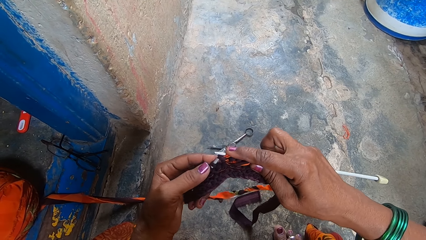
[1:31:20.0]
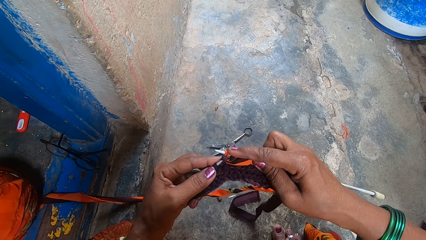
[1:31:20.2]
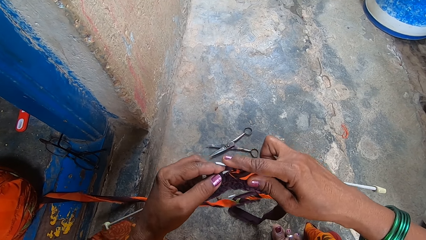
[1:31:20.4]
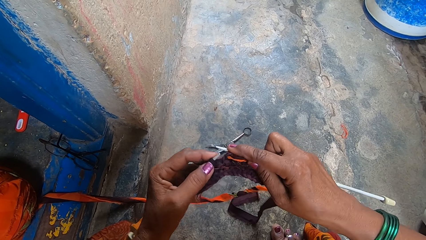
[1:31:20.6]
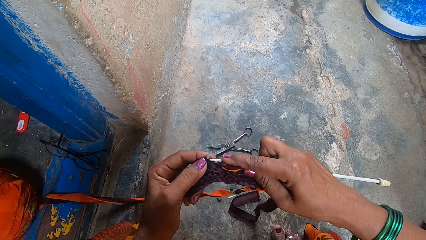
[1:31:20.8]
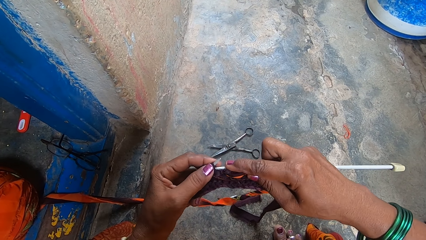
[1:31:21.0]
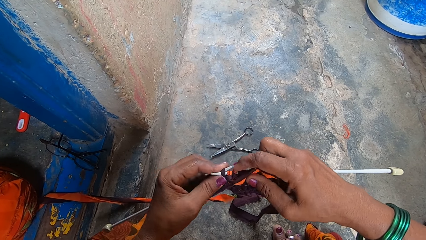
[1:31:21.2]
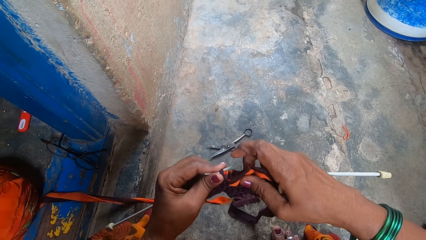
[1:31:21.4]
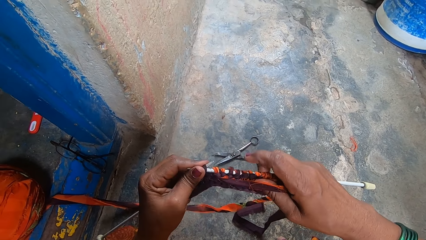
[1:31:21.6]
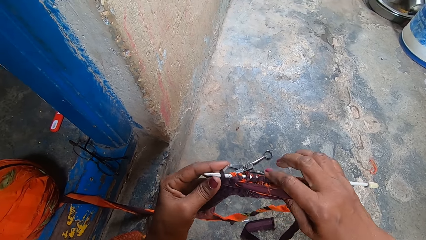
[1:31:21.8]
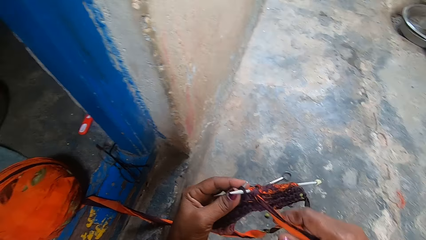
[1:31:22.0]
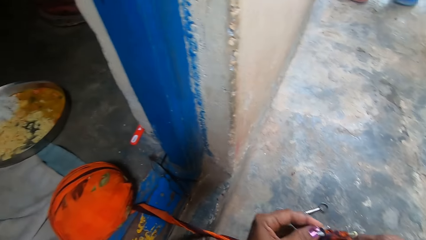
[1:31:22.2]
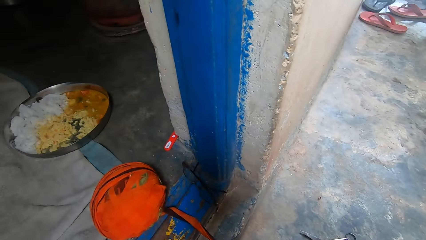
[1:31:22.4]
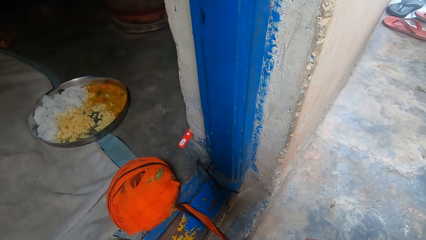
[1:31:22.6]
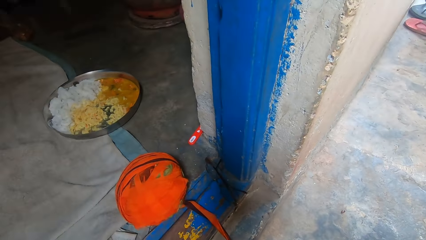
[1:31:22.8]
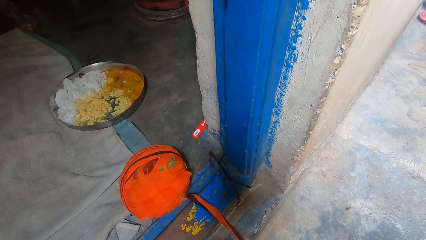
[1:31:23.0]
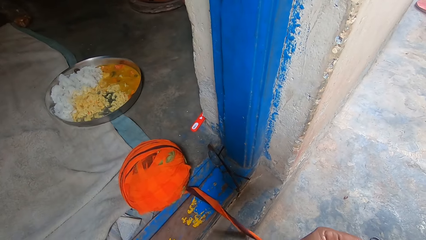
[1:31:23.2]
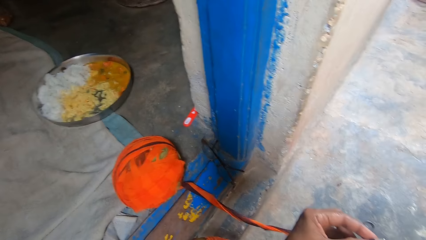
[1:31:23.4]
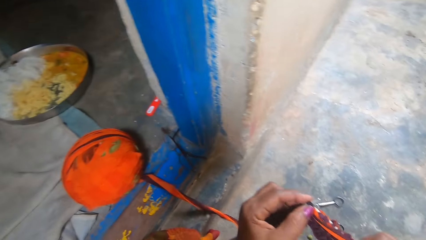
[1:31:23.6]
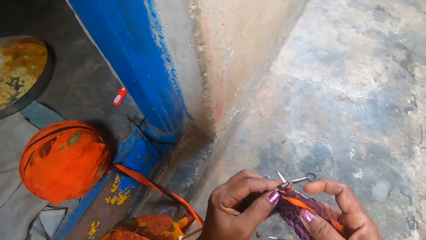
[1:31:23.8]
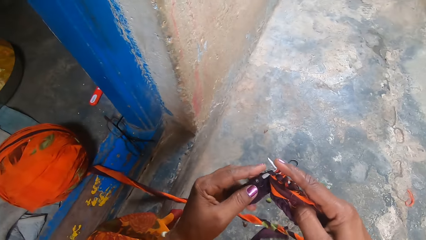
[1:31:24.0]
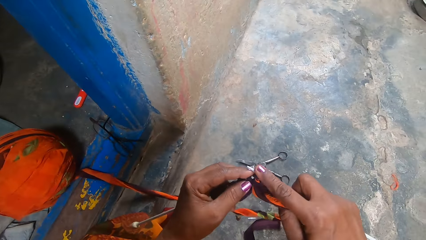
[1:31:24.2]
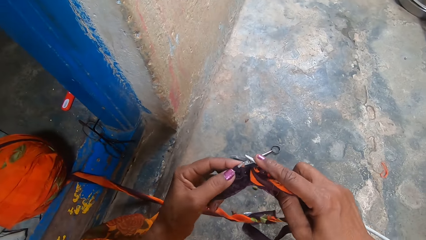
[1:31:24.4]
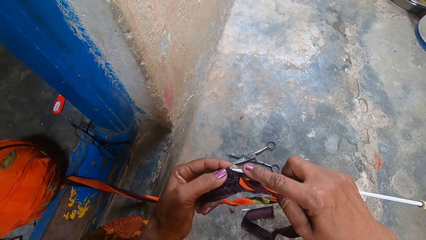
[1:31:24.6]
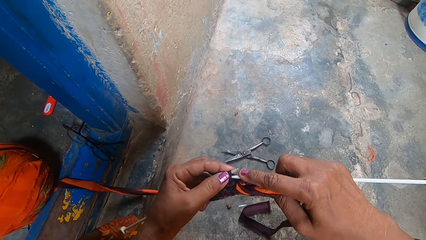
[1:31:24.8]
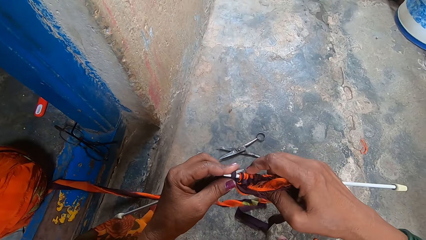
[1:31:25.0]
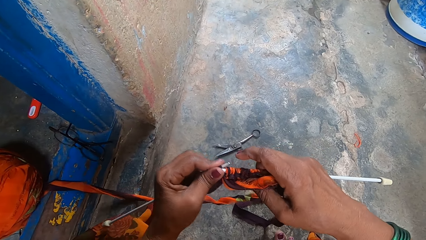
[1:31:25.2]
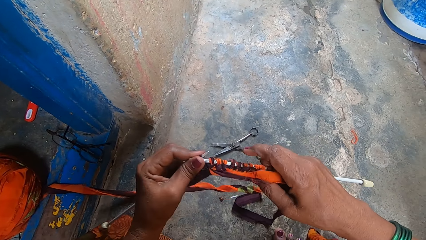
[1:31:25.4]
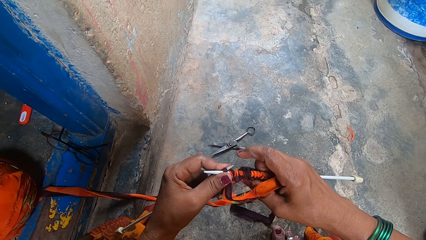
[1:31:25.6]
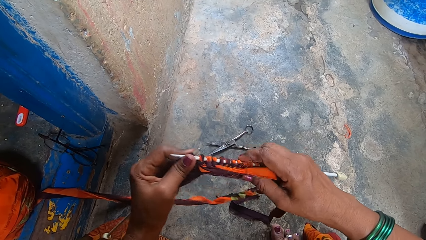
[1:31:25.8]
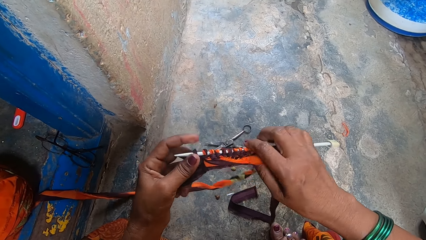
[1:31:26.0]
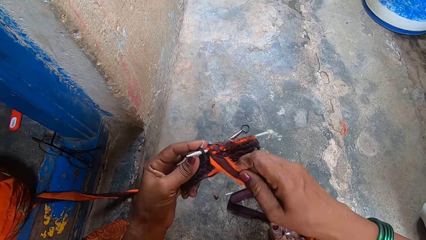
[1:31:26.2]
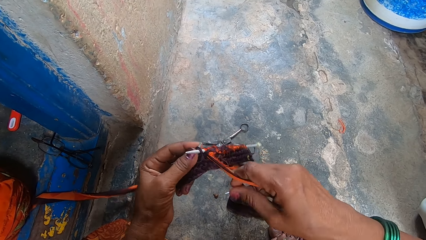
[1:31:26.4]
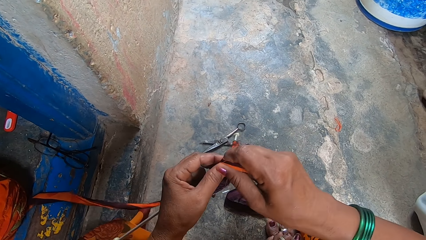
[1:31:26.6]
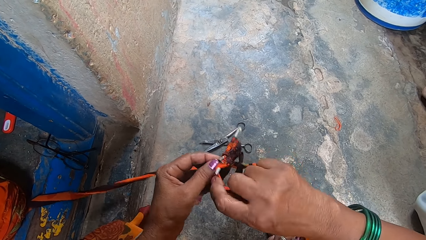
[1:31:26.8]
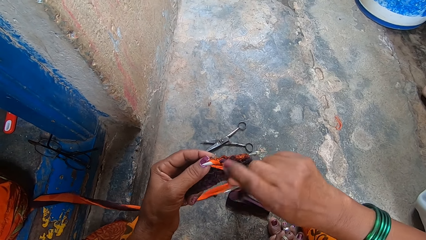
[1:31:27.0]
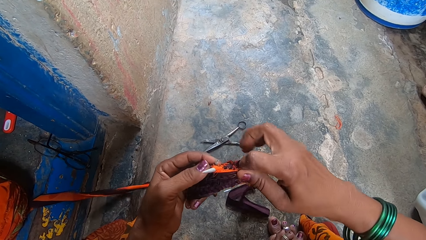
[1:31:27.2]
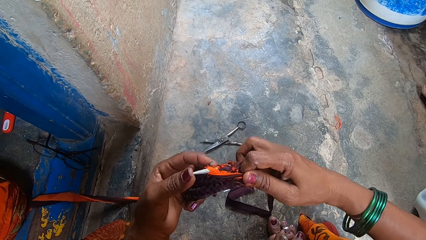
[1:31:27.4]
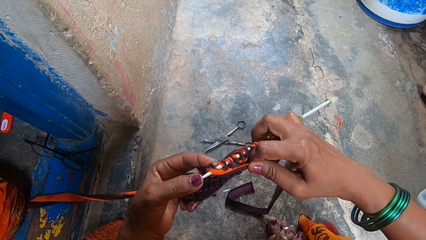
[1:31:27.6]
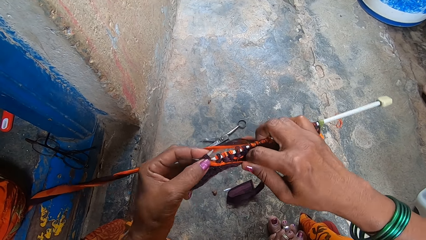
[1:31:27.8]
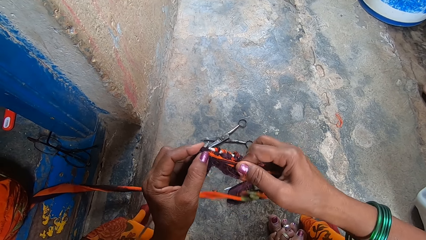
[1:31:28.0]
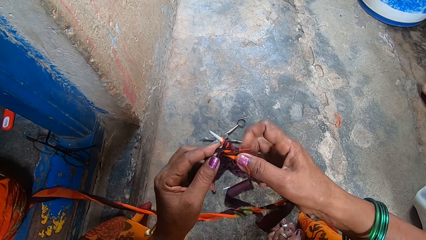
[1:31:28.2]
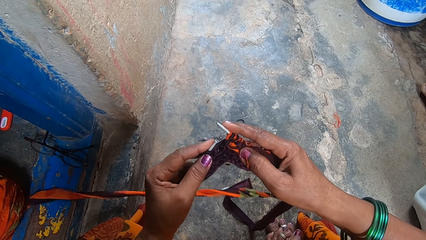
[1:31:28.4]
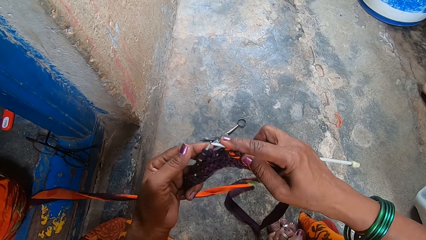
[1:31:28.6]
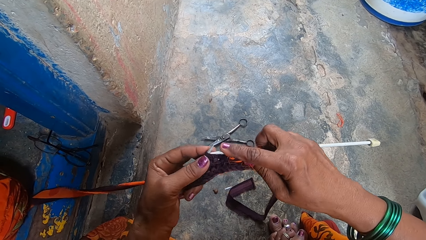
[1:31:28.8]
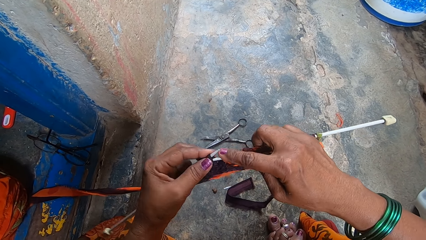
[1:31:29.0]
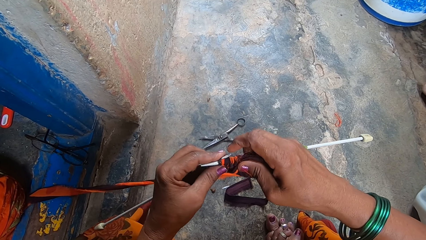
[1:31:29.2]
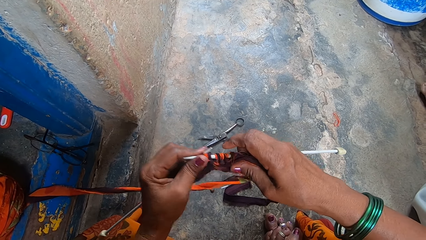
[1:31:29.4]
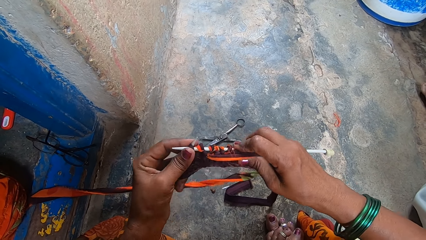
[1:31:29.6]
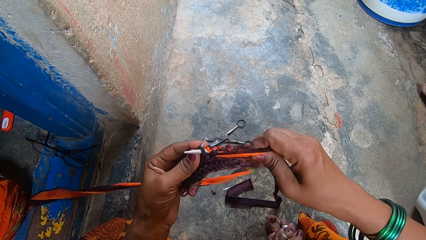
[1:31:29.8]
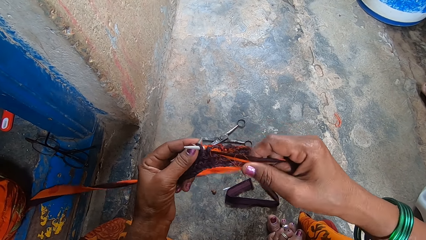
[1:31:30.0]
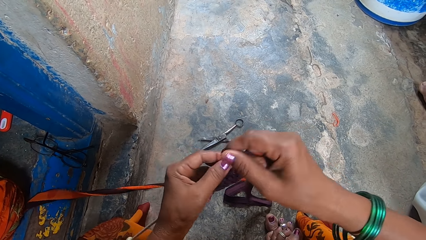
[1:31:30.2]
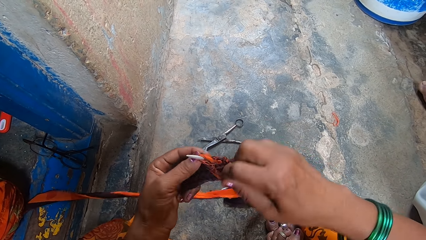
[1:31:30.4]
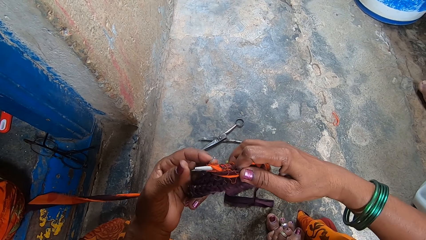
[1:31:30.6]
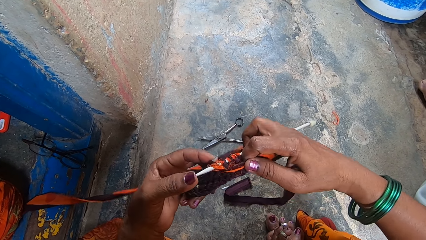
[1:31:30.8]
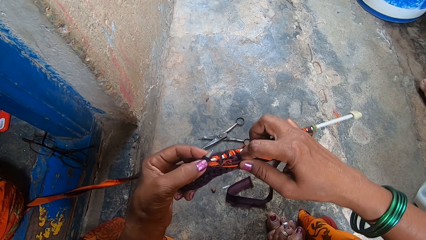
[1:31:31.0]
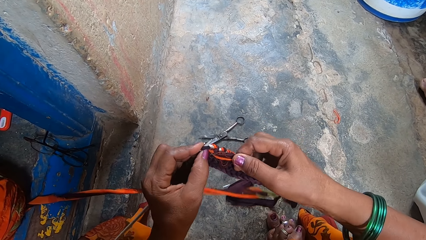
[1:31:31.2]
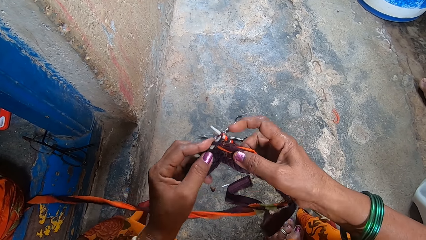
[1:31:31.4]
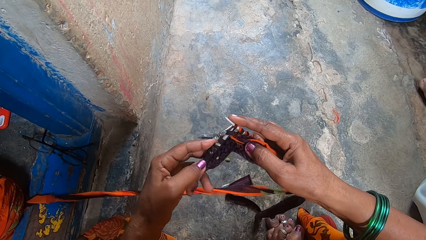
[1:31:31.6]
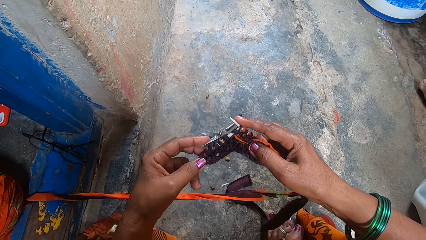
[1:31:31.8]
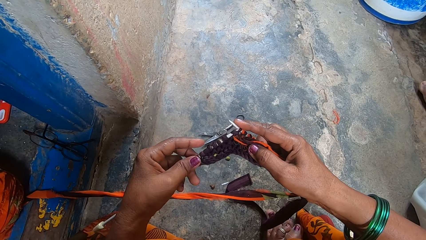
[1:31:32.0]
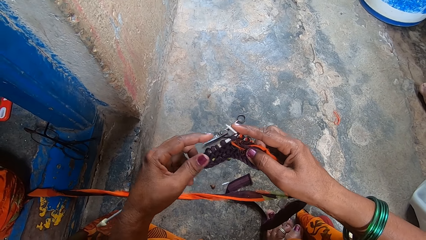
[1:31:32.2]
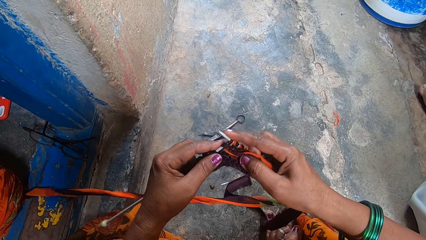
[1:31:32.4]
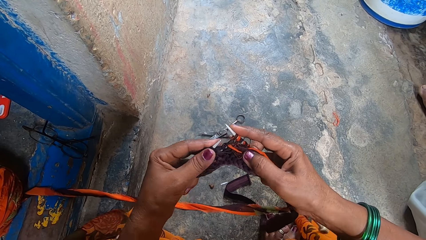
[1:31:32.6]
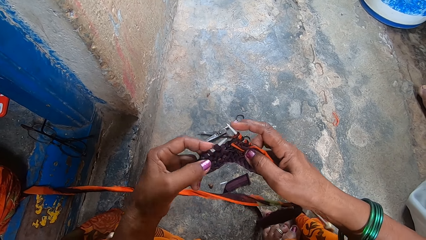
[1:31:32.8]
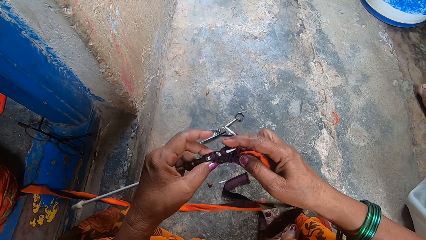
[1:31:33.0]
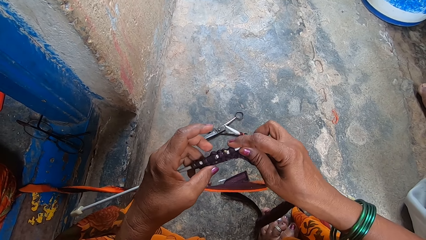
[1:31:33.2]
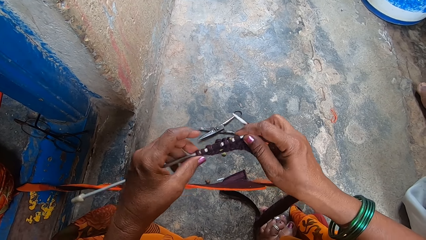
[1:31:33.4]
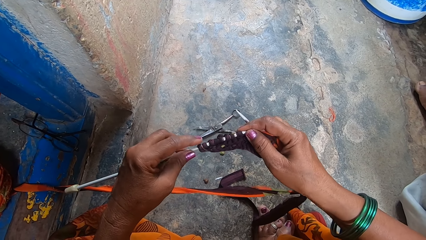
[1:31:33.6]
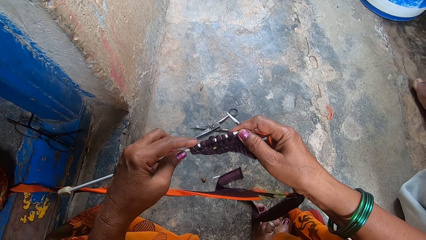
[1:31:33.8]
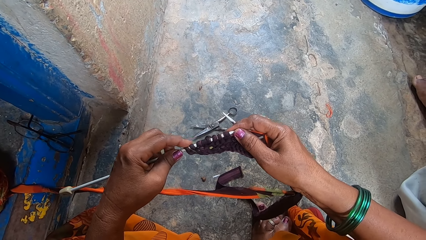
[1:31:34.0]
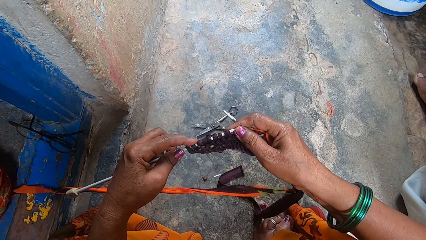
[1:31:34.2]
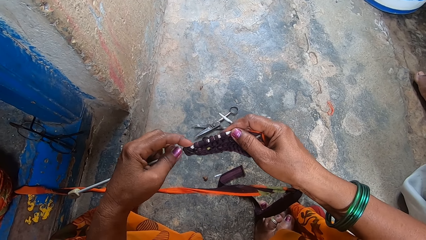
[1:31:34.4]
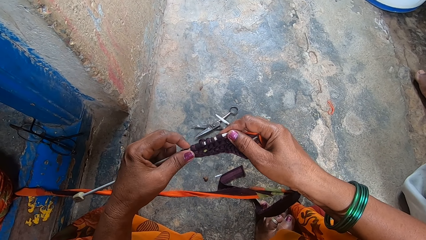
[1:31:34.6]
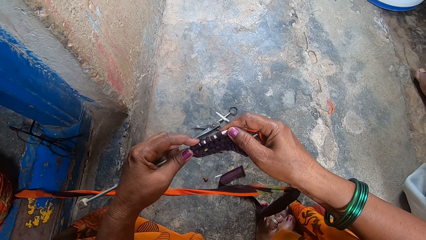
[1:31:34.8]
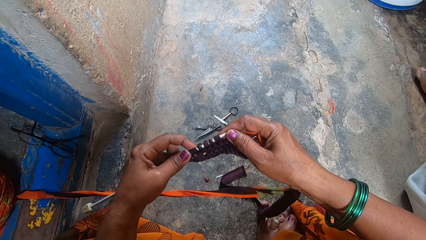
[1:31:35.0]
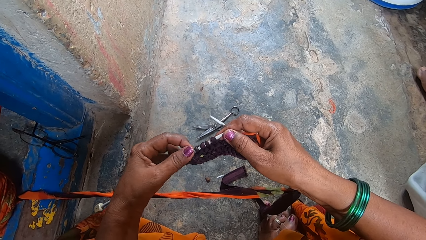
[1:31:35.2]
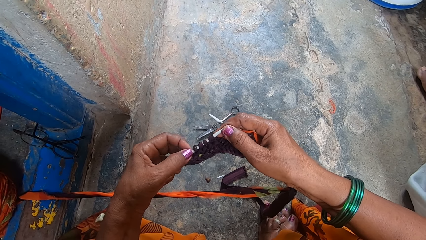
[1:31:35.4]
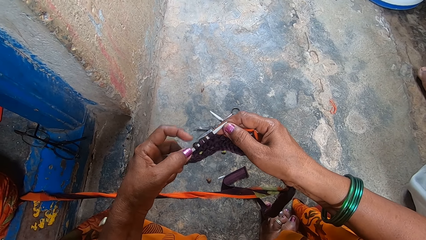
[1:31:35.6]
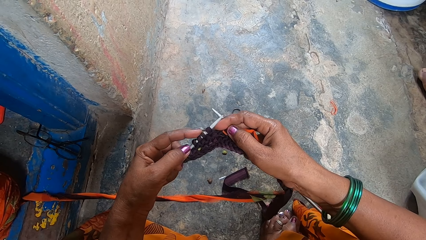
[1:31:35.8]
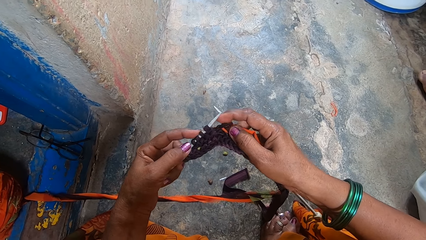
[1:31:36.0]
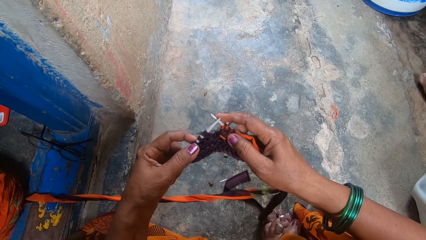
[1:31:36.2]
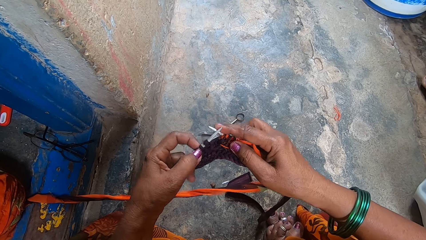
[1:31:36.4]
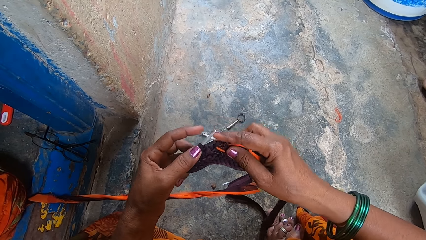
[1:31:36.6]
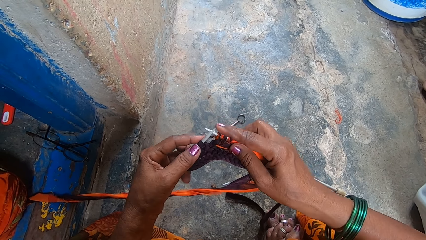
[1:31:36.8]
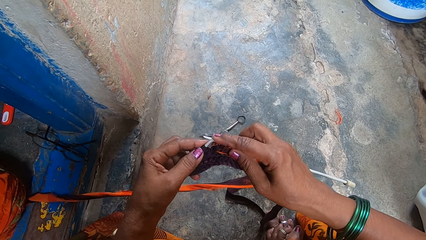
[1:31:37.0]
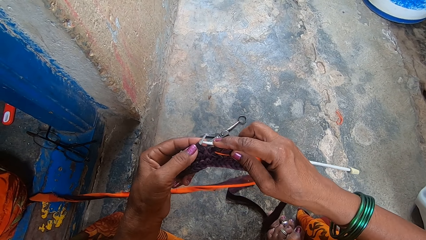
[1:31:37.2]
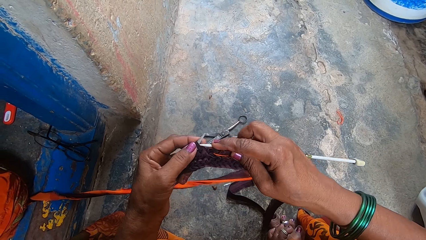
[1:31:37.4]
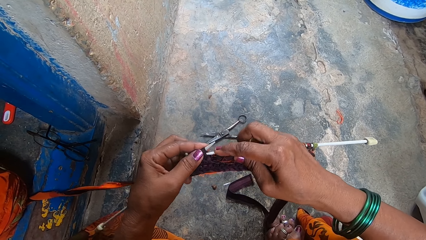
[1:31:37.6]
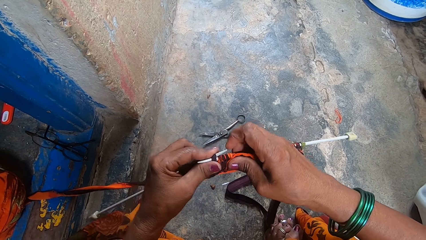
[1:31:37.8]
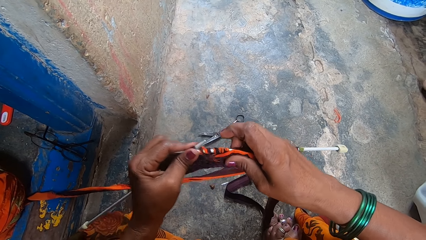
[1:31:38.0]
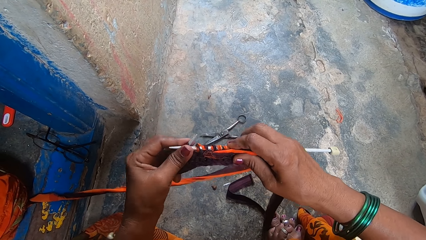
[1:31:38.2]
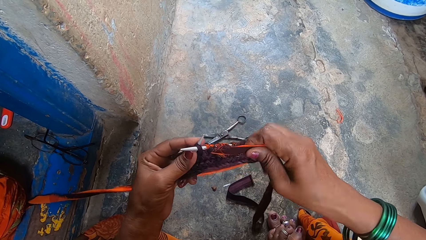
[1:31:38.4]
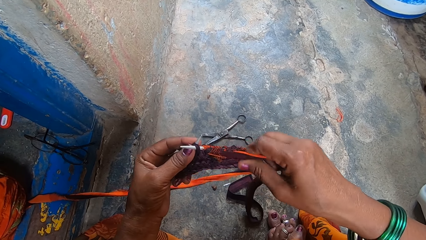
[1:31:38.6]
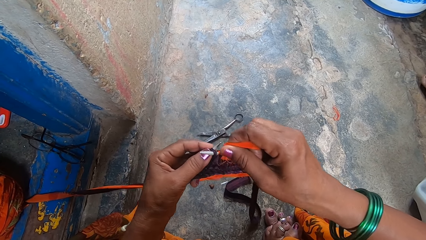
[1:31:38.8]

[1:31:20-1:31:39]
The camera wearer looks in the house. They knit a fabric with the knitting needles. They move the knitted threads. They knit the fabric with the knitting needles.
